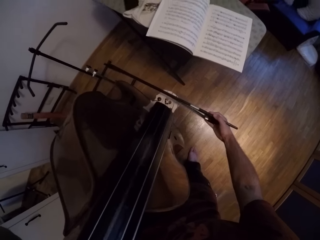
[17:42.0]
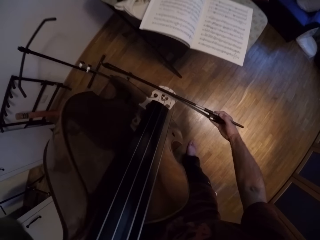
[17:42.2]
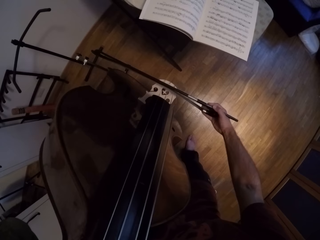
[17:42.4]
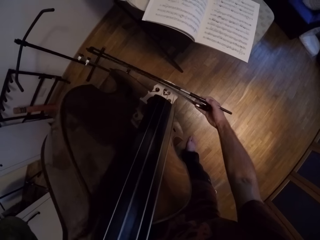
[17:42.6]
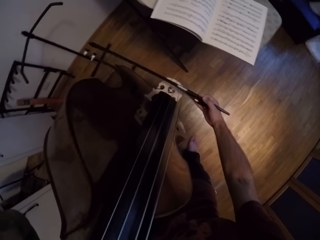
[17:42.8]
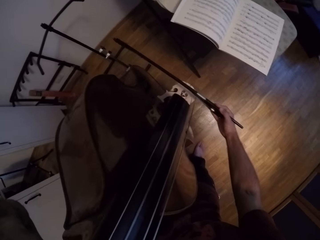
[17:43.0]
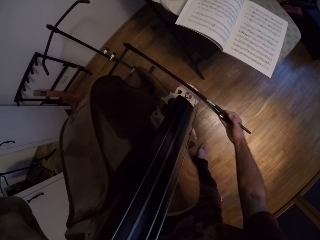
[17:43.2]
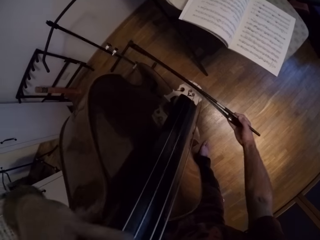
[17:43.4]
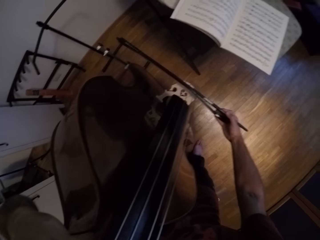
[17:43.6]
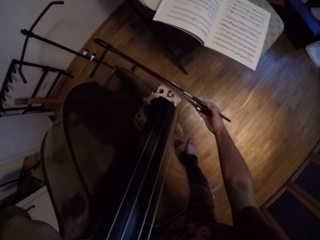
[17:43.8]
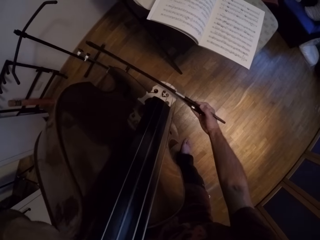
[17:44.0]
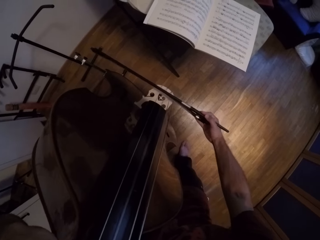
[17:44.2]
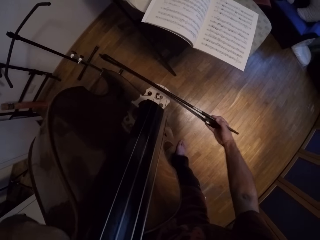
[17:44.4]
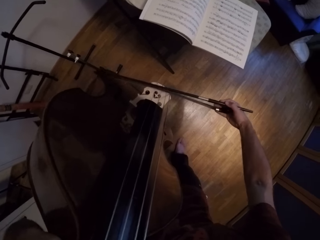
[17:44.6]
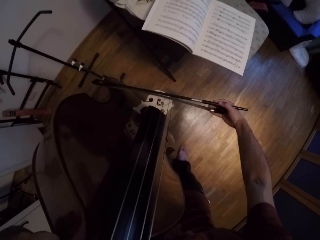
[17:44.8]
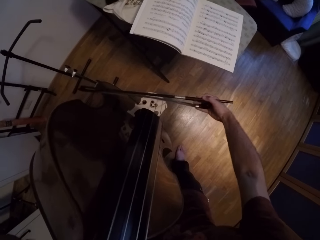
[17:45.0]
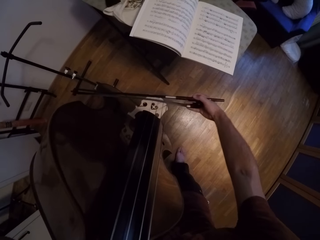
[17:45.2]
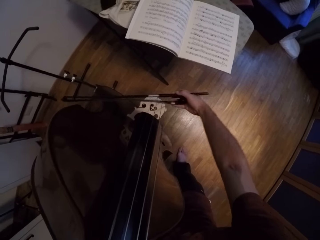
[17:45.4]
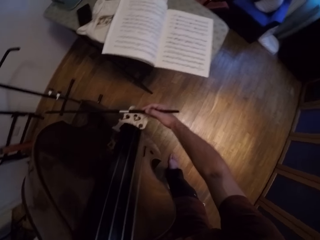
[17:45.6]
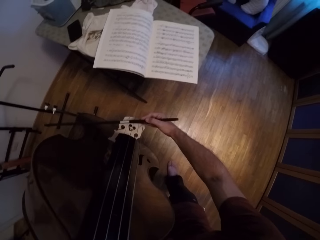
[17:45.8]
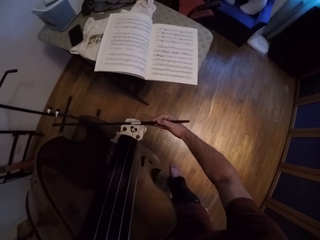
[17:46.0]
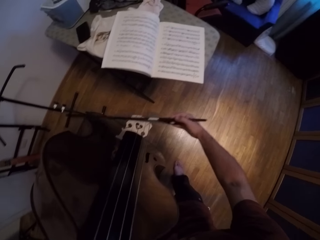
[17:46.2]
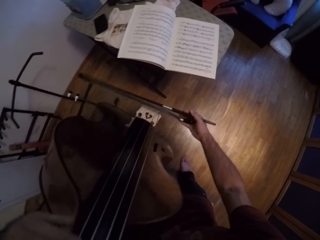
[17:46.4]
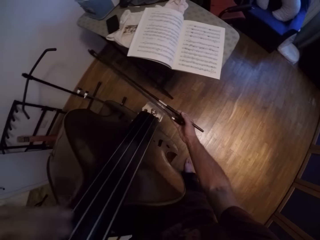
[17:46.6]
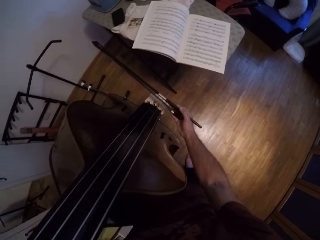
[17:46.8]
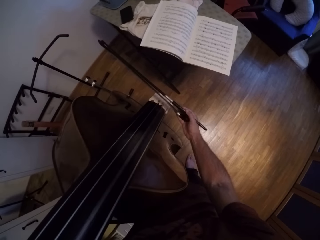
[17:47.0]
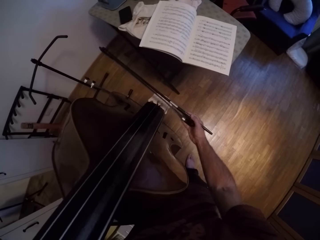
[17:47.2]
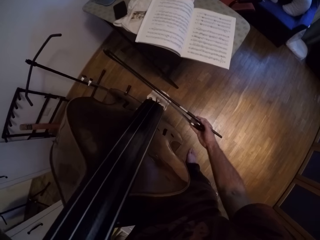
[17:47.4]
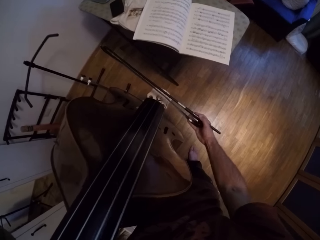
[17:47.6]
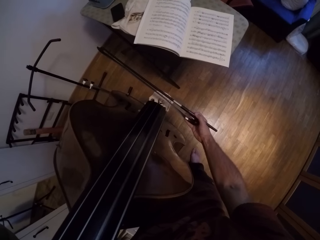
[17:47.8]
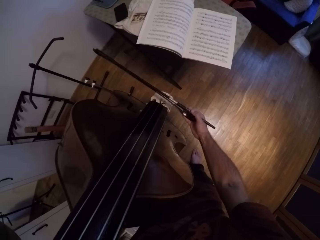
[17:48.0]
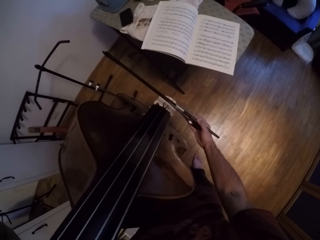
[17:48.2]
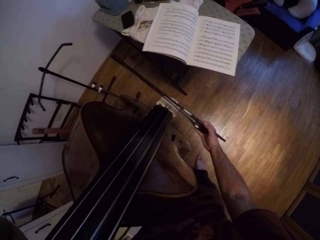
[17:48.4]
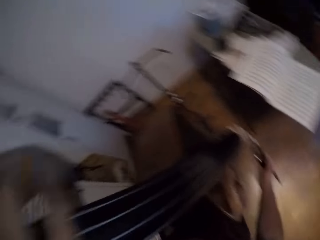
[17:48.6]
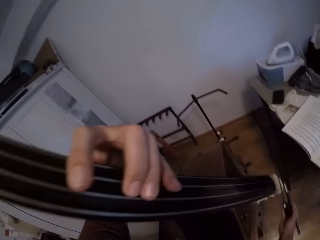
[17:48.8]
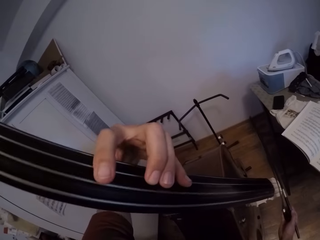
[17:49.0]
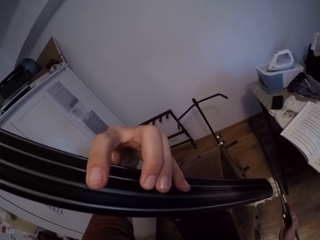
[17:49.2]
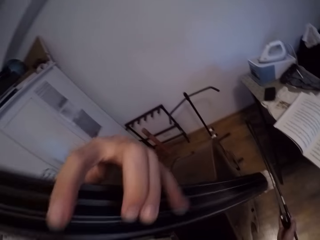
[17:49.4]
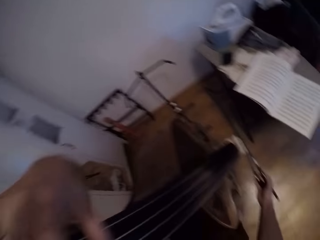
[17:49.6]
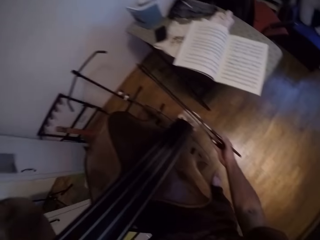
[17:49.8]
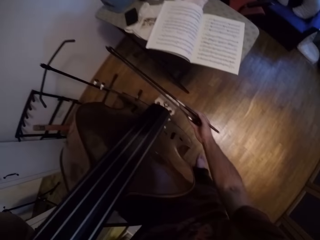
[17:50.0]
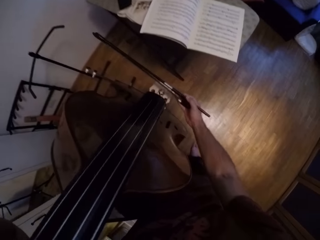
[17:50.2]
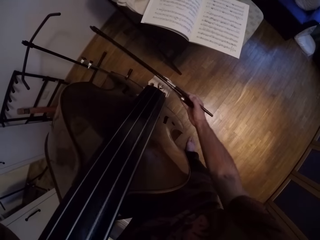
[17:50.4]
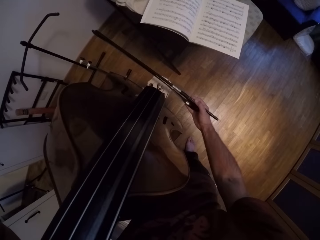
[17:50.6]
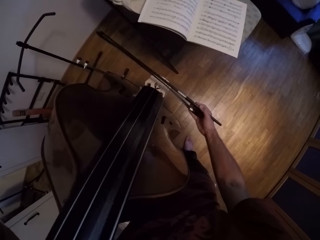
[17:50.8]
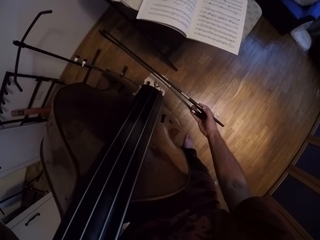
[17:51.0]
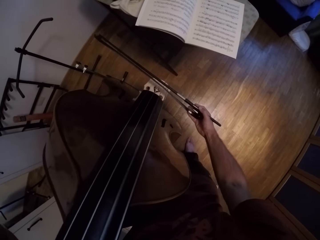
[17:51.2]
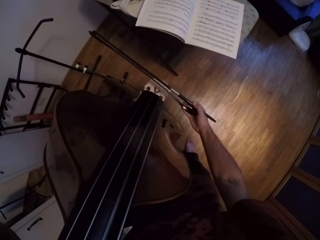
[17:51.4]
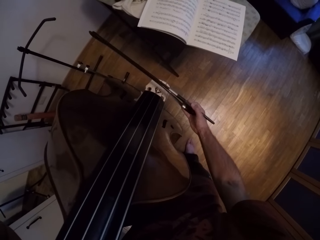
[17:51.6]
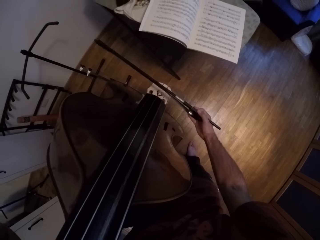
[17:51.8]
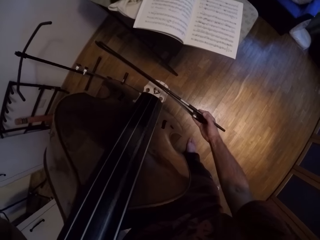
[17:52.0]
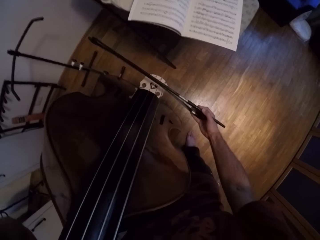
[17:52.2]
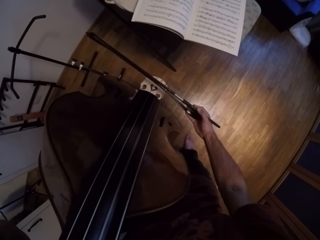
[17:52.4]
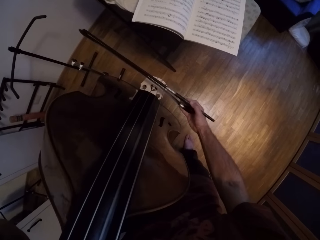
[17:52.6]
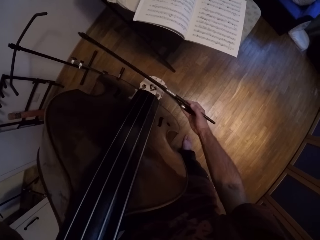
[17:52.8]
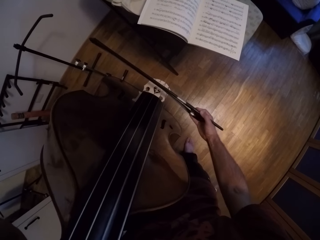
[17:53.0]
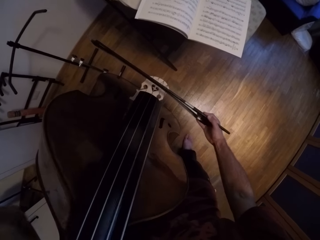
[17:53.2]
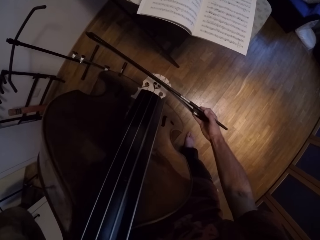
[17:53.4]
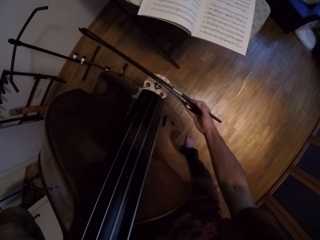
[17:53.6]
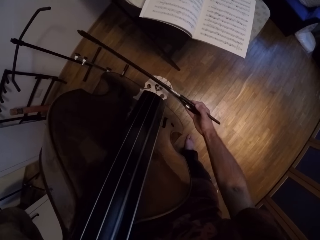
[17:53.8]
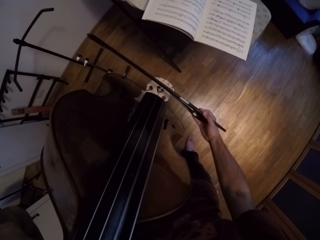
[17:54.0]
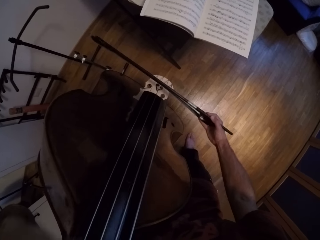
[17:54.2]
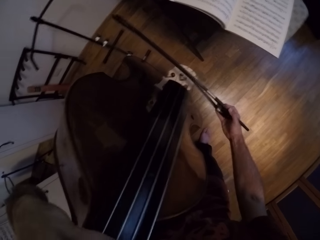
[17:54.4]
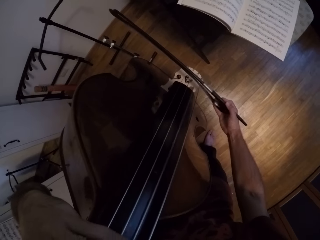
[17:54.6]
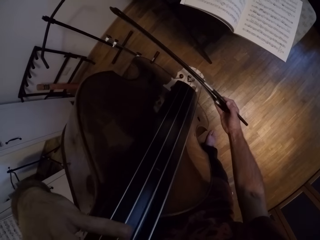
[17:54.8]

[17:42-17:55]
The camera wearer moves the strings on the violin with his left hand. He plays the violin.

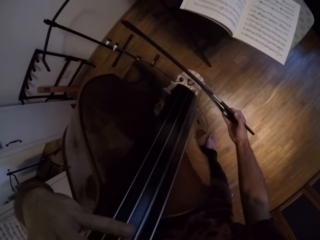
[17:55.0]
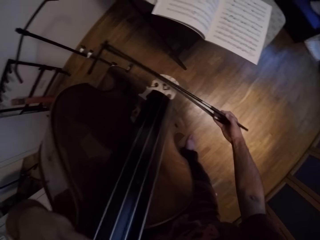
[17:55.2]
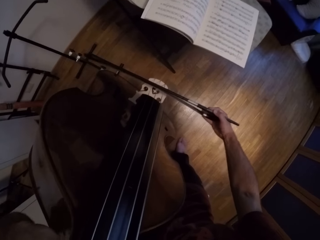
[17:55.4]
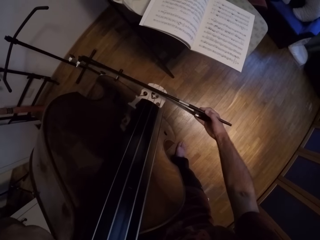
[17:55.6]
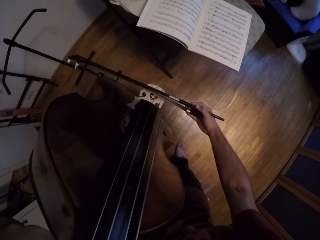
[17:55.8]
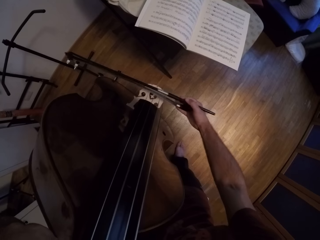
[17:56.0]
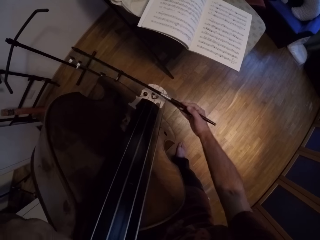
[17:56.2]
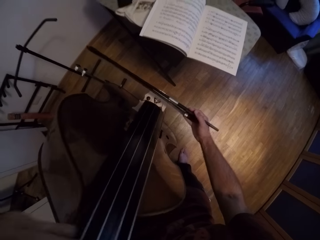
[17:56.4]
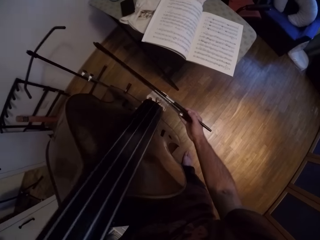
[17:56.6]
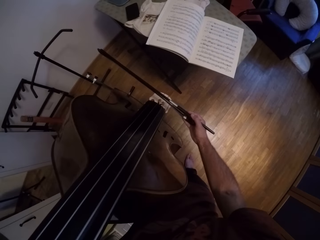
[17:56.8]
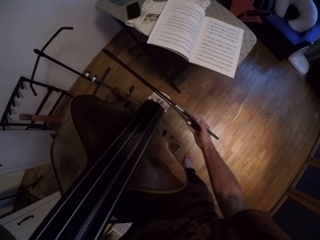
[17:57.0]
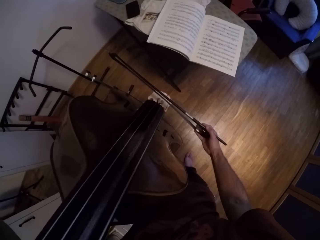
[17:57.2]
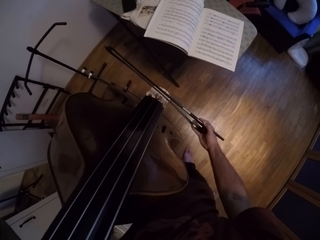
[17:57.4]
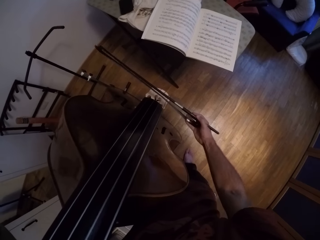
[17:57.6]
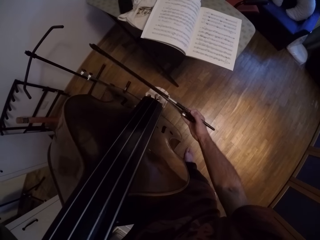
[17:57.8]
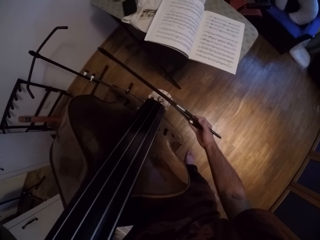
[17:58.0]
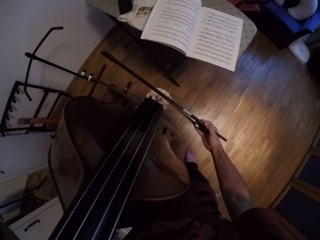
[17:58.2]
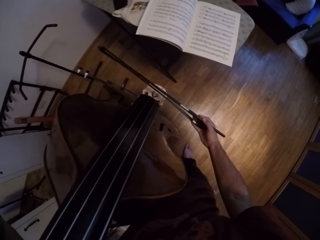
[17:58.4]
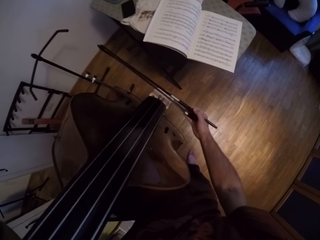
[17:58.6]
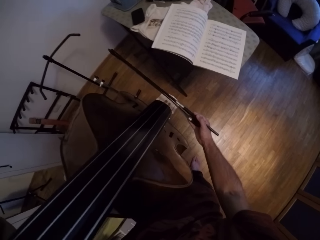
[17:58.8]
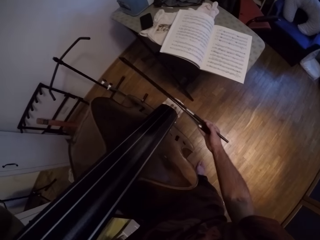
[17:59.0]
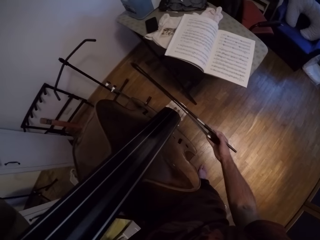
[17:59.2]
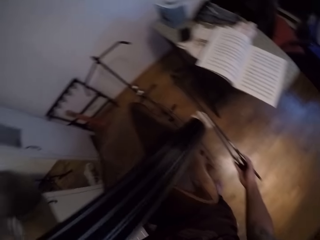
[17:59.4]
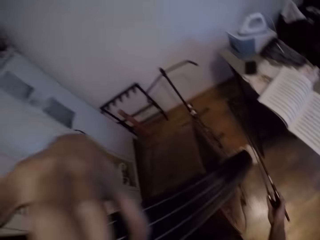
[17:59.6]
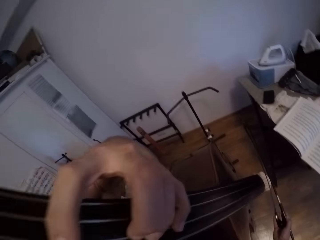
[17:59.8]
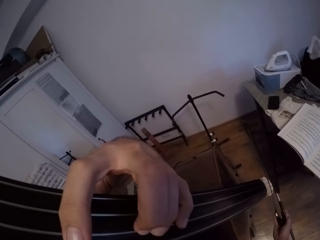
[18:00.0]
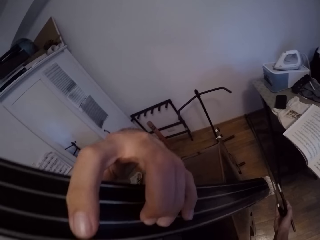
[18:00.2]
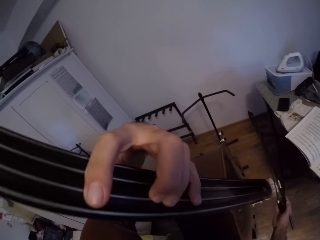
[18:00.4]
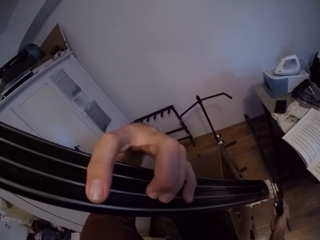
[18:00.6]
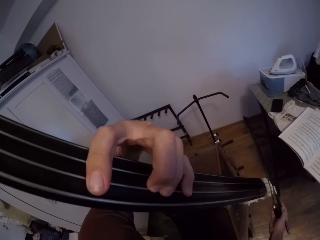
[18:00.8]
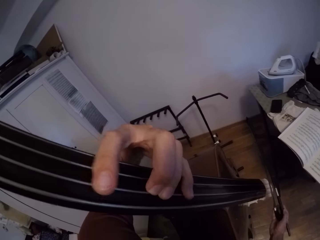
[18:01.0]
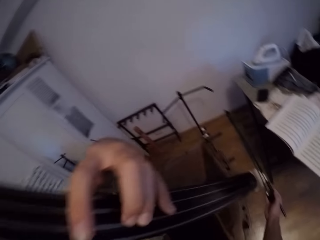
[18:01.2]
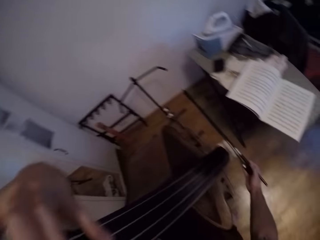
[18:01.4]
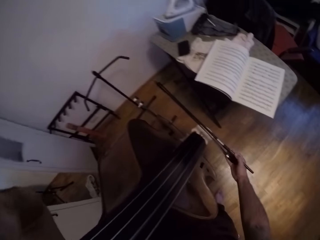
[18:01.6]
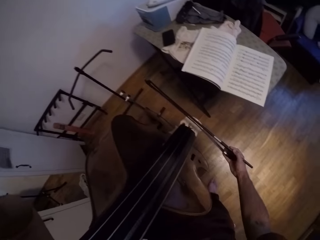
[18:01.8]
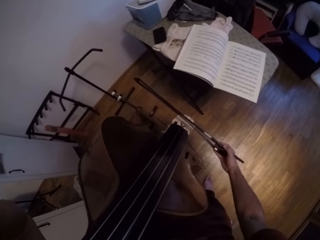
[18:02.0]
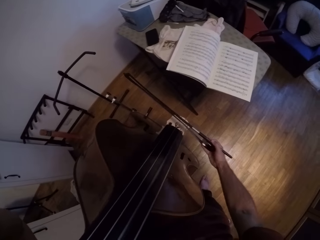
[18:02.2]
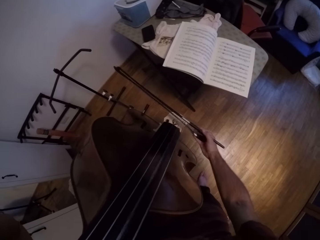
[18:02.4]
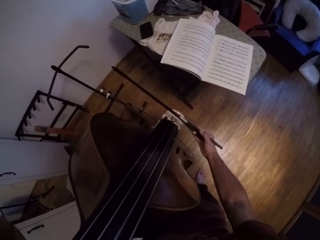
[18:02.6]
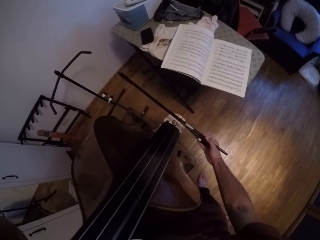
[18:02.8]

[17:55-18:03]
The camera wearer moves the strings on the violin with his left hand. He plays the violin.
